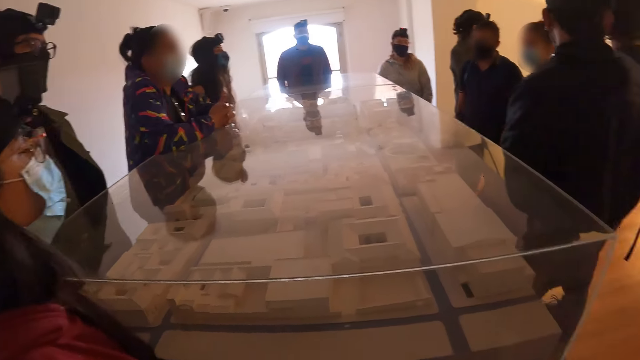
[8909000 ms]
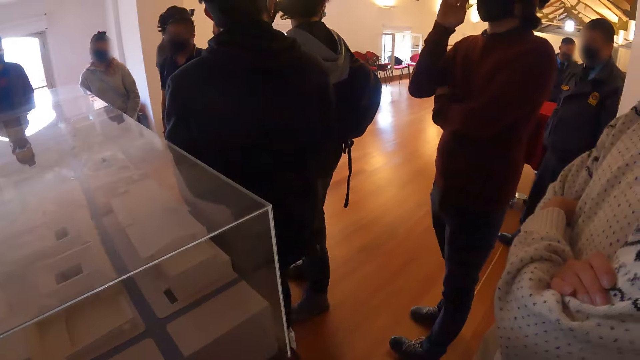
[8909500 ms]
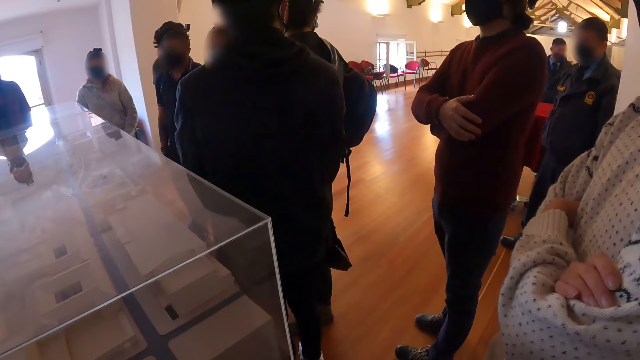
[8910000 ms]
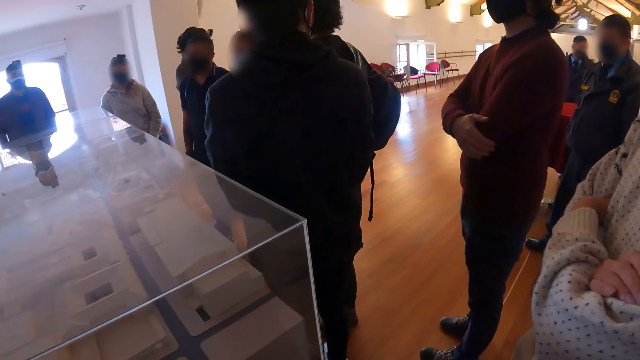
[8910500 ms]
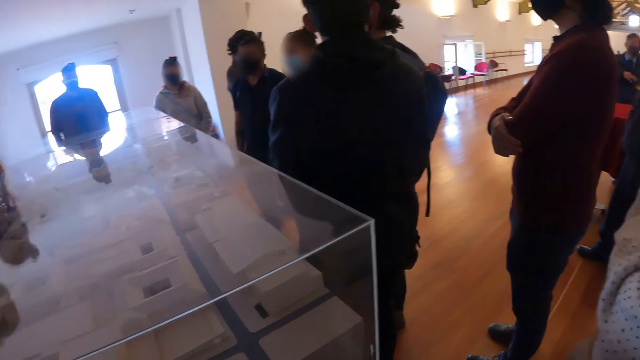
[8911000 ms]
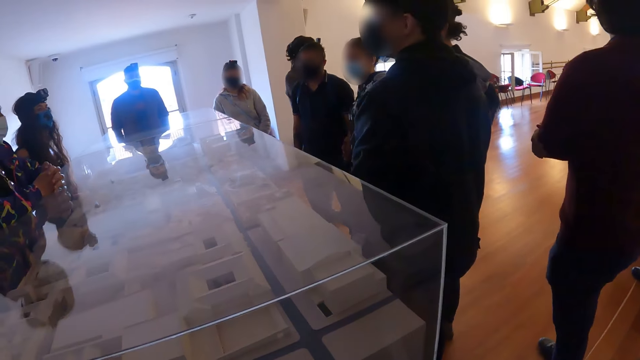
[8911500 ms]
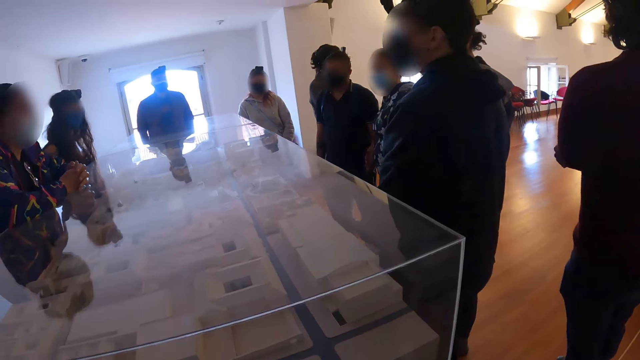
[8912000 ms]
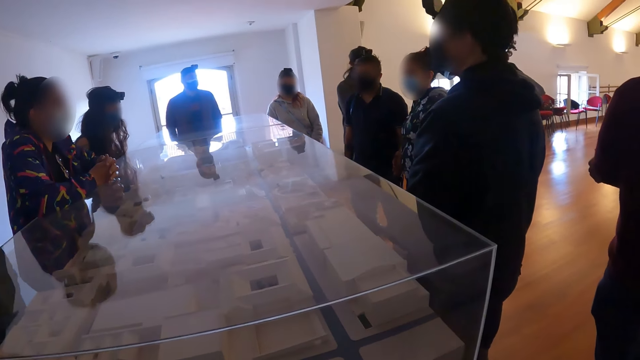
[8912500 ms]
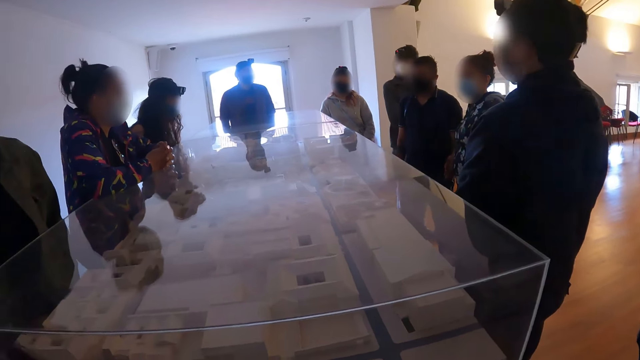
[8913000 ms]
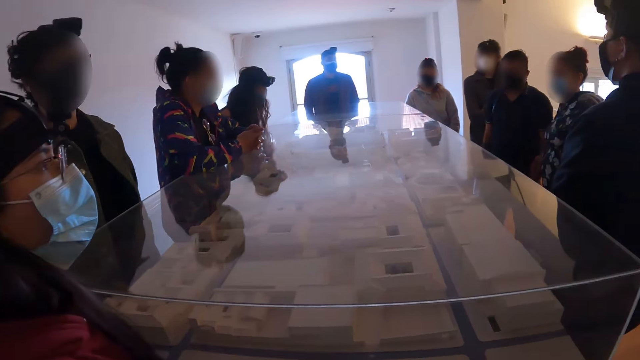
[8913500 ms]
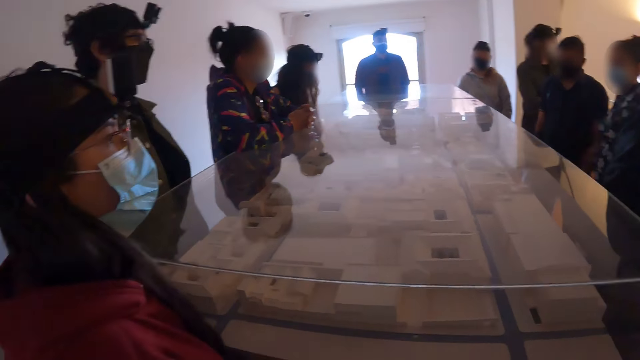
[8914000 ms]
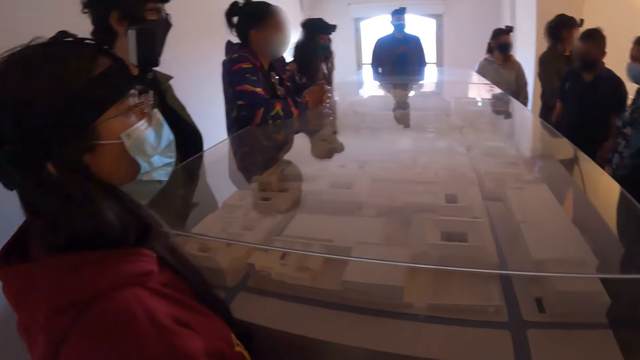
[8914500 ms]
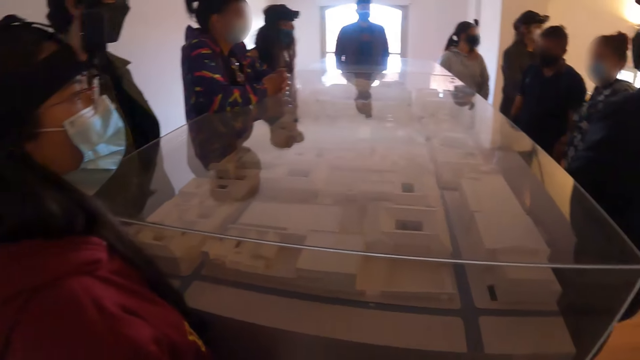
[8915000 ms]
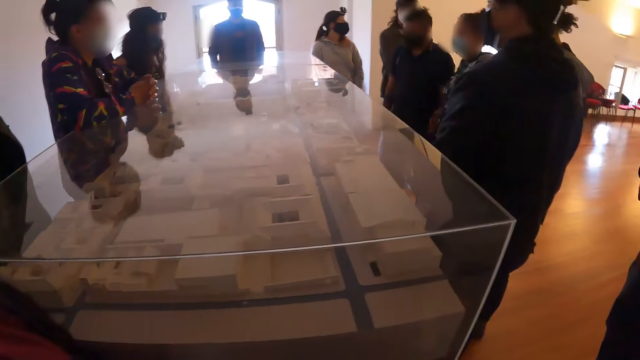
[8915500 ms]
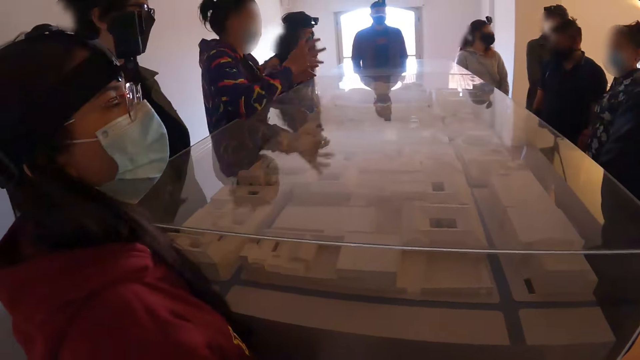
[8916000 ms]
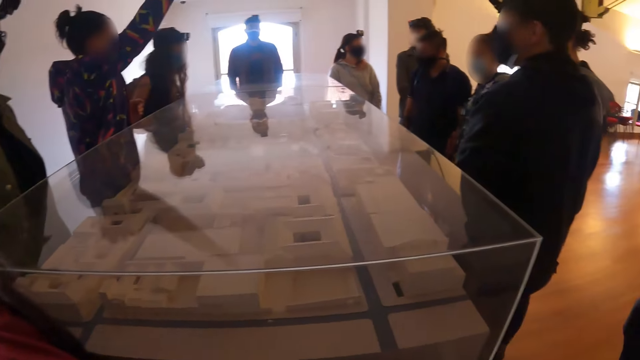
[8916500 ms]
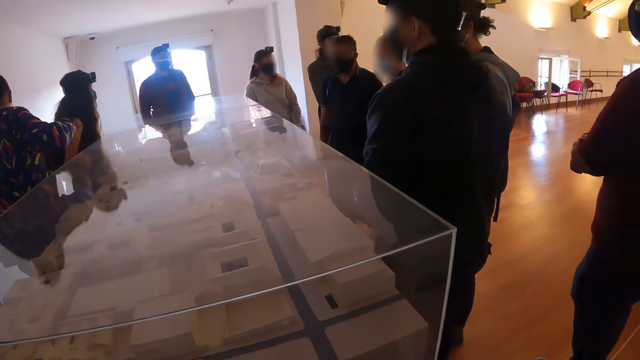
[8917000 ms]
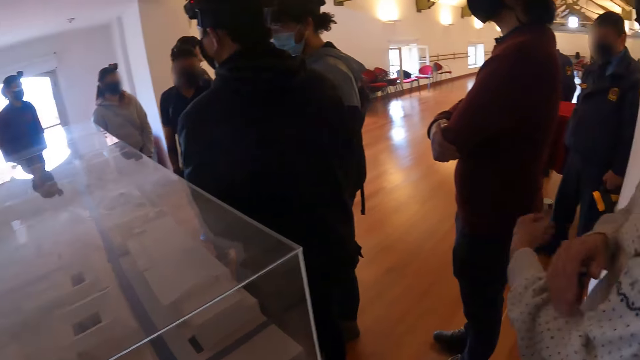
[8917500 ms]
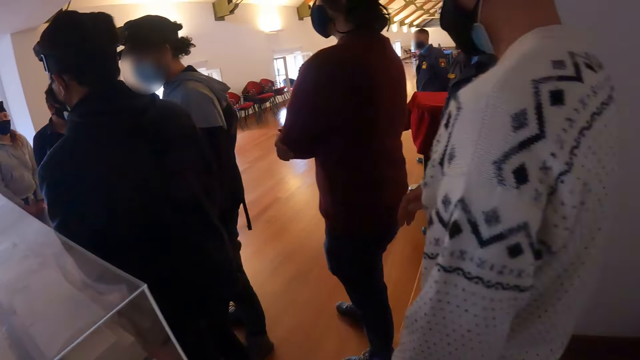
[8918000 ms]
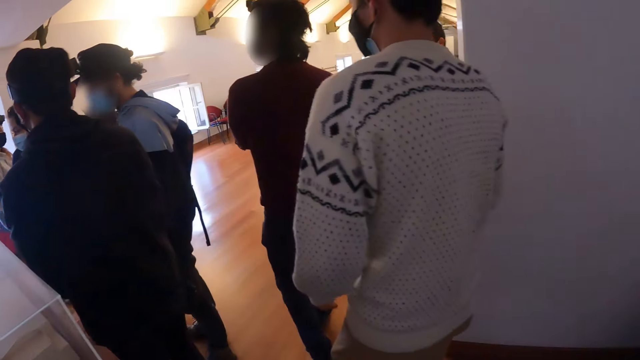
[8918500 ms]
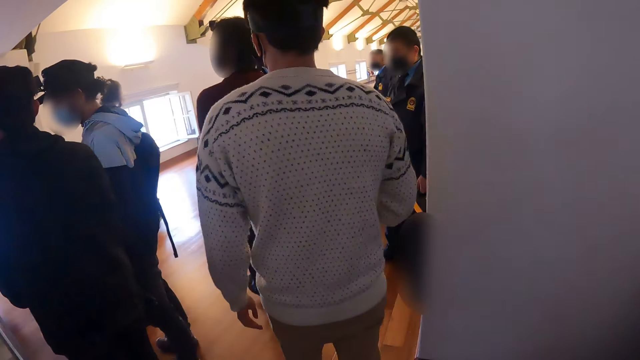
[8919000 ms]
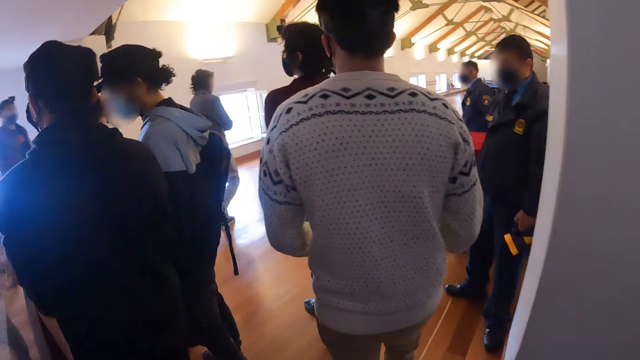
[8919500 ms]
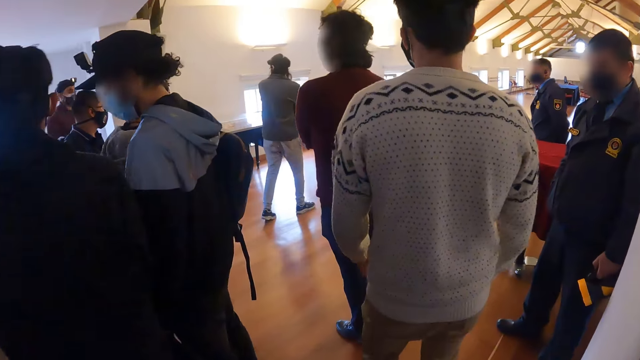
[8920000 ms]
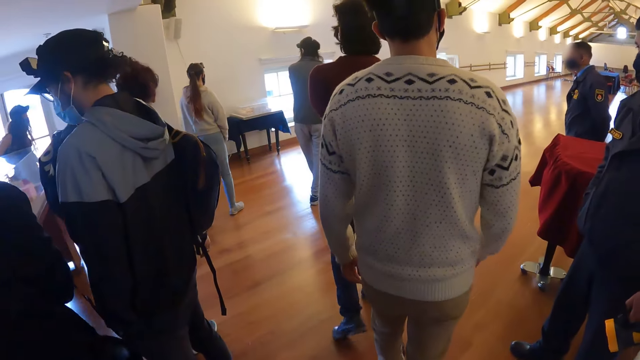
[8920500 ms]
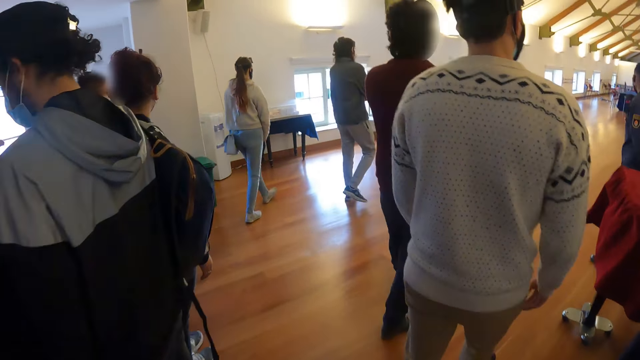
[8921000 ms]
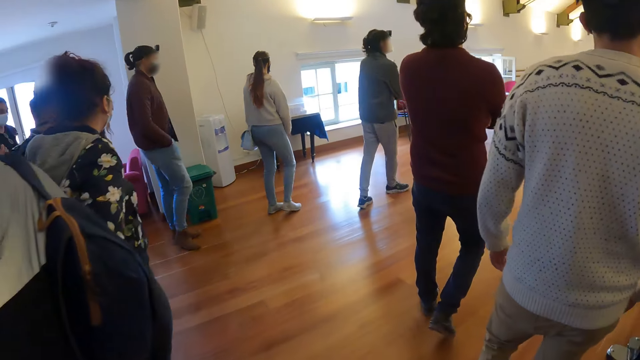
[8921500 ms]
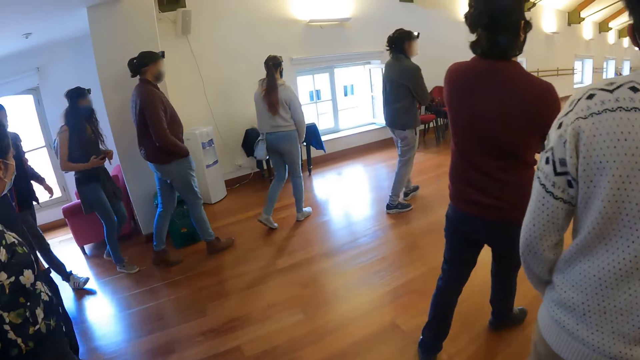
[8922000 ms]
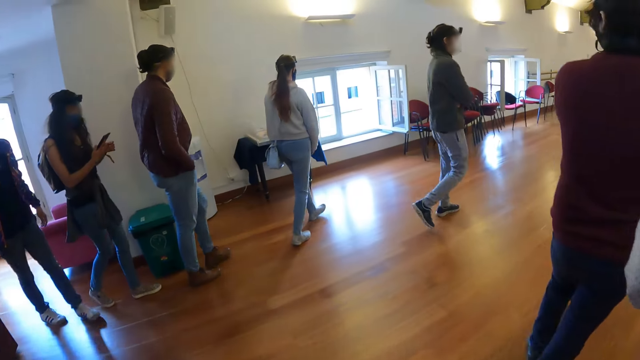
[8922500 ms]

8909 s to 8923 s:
The camera wearer looks to her right. She stares around the room. She stares at the woman. She shakes her head. The woman gestures her right hand up. The camera wearer walks around the room.

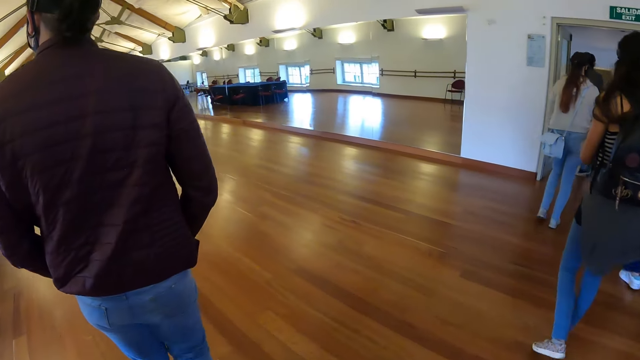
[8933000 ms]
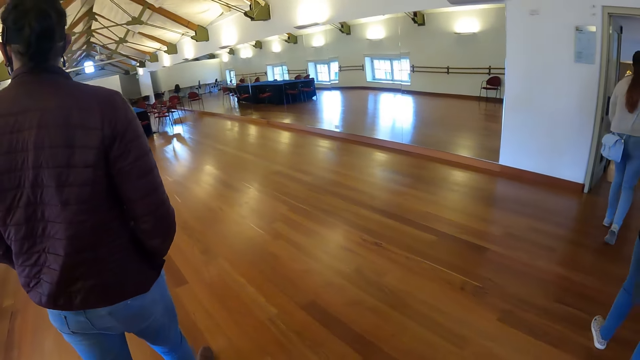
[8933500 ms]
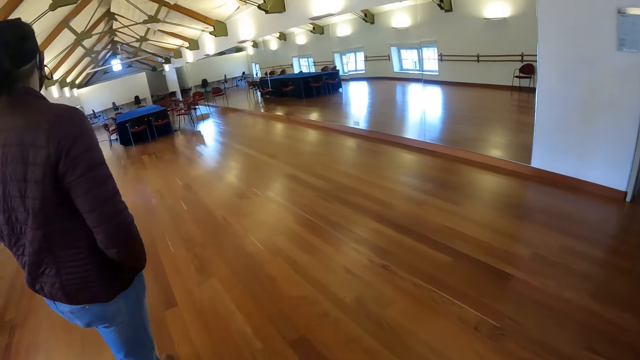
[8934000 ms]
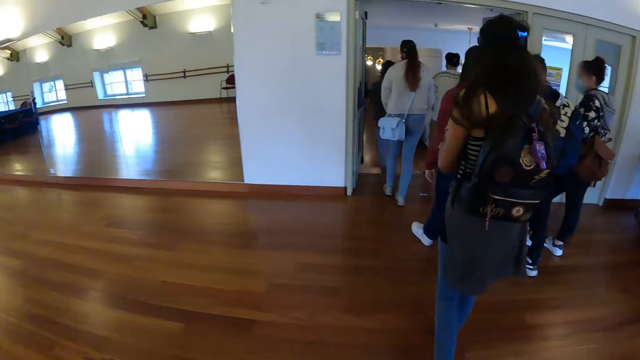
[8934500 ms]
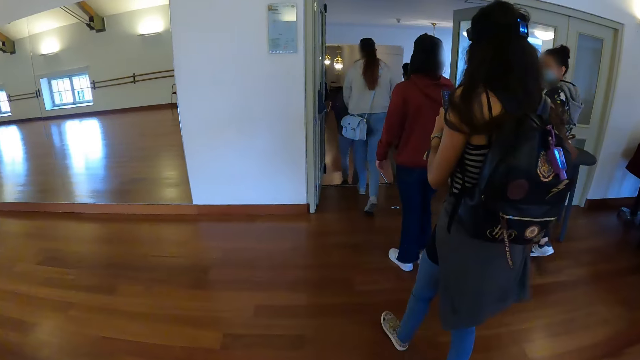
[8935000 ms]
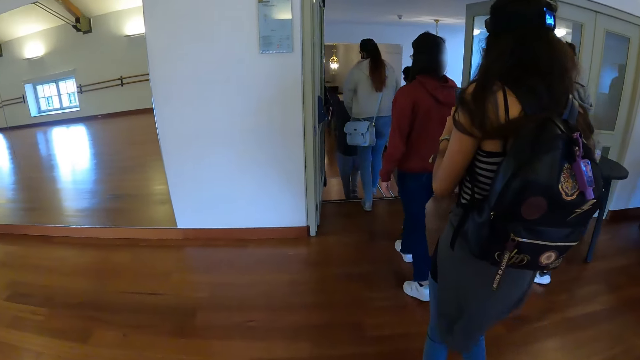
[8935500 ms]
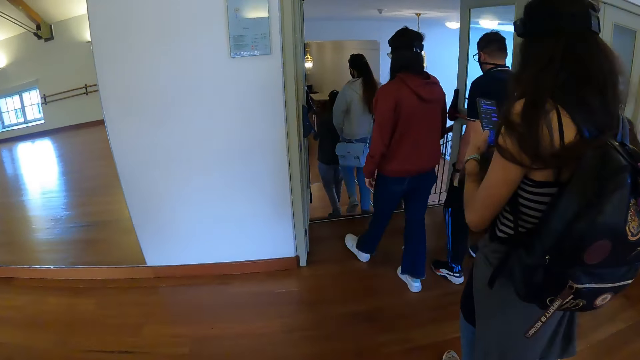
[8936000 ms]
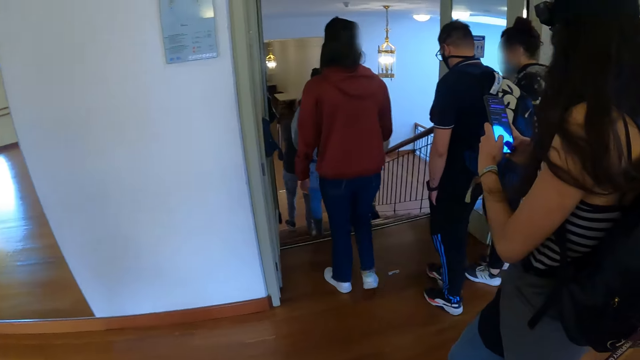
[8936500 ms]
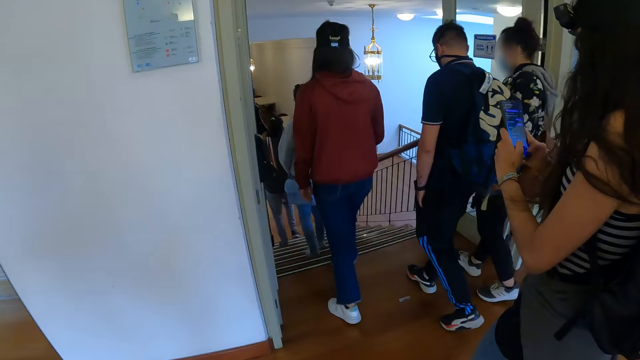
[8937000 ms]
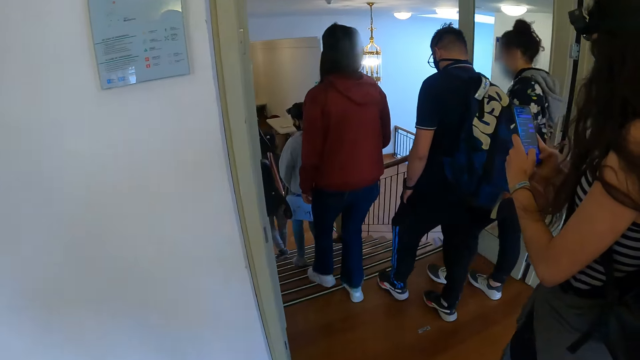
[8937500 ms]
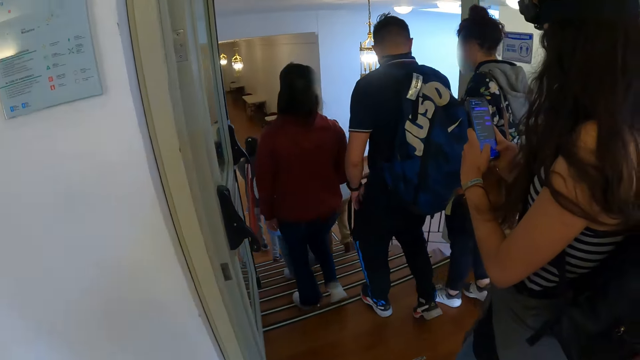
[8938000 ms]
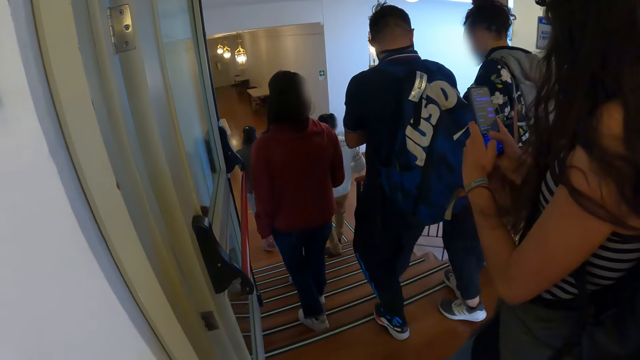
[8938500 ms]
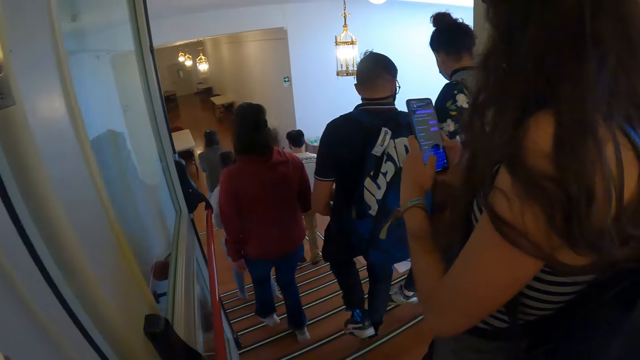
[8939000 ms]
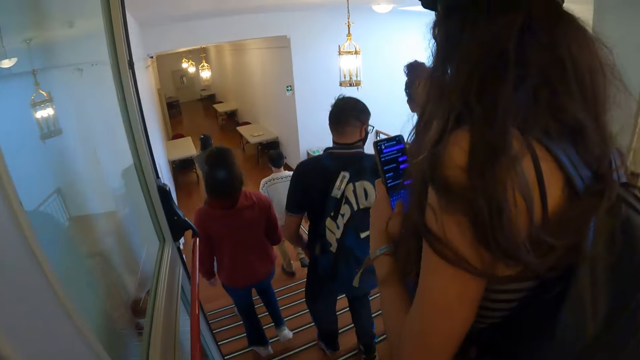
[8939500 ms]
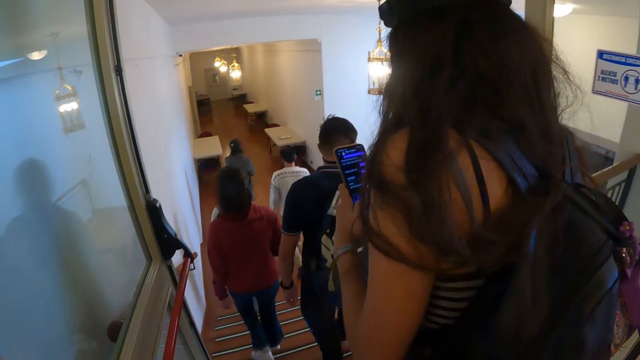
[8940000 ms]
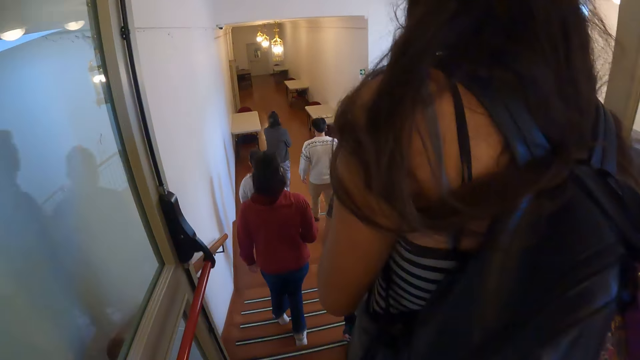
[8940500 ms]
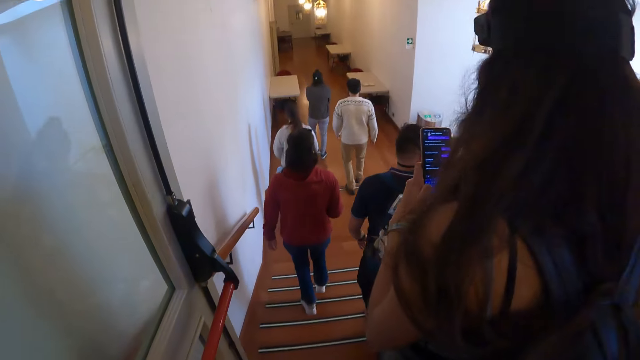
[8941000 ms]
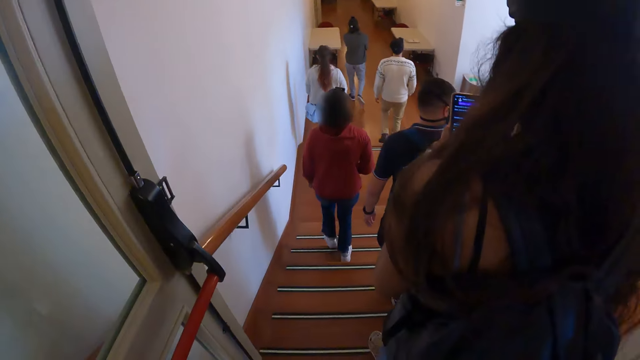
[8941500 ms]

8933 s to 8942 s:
The camera wearer walks around.
